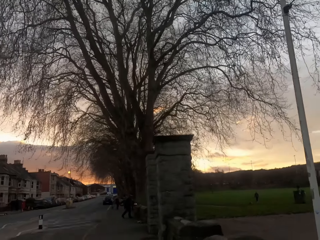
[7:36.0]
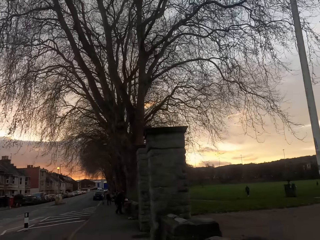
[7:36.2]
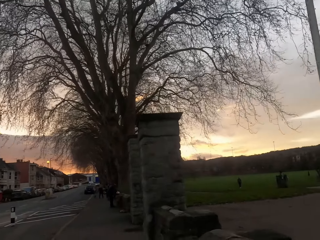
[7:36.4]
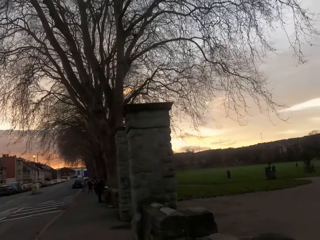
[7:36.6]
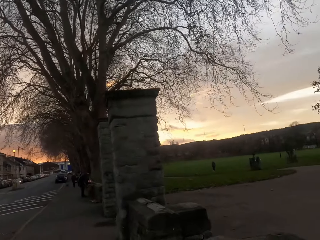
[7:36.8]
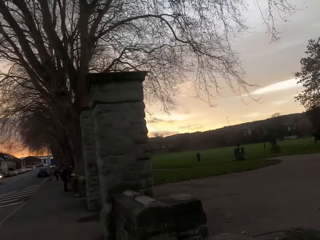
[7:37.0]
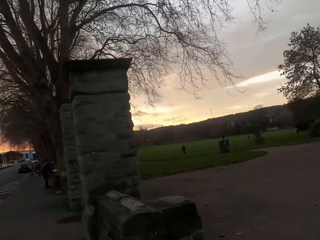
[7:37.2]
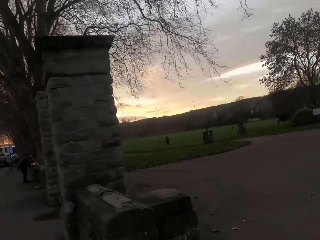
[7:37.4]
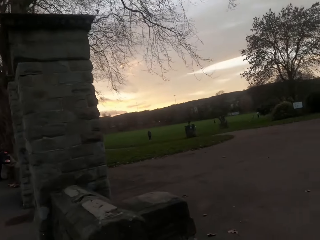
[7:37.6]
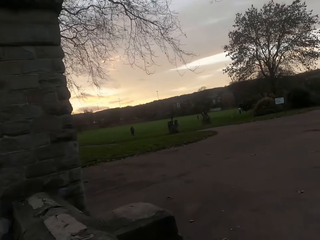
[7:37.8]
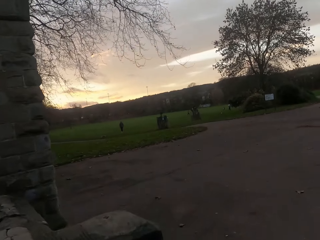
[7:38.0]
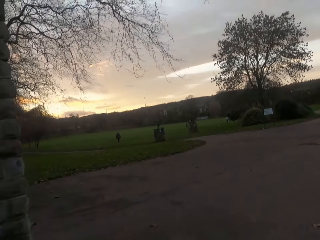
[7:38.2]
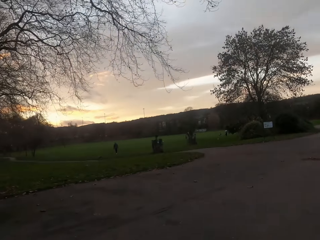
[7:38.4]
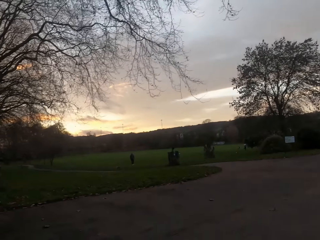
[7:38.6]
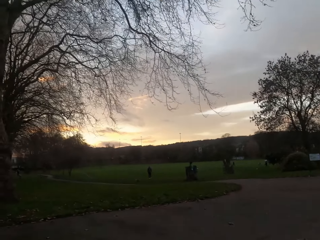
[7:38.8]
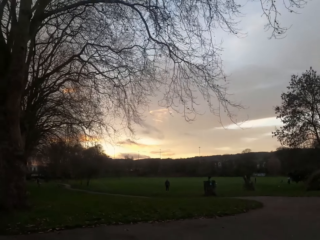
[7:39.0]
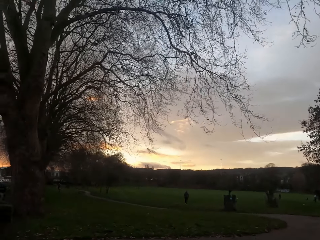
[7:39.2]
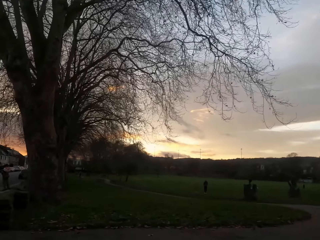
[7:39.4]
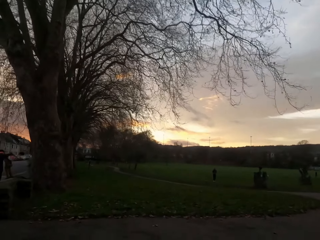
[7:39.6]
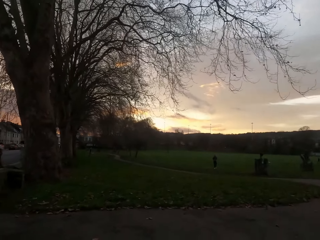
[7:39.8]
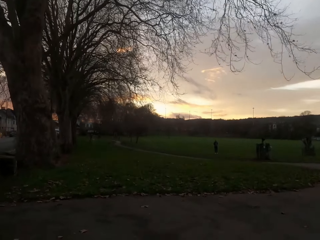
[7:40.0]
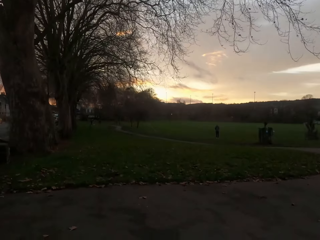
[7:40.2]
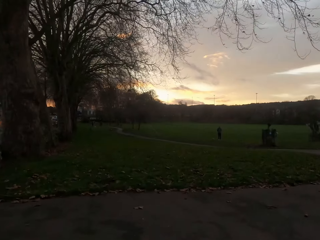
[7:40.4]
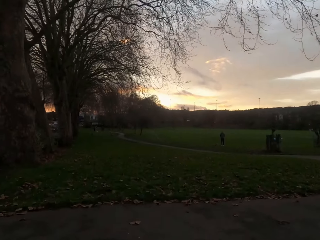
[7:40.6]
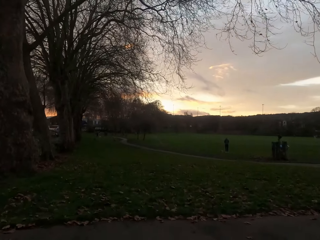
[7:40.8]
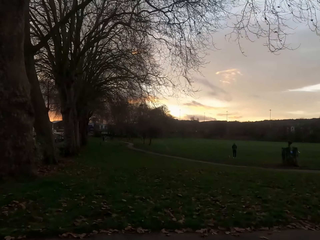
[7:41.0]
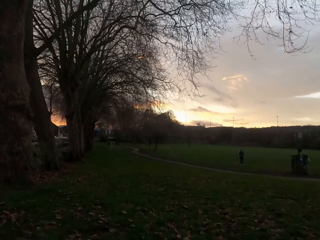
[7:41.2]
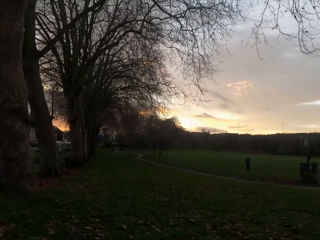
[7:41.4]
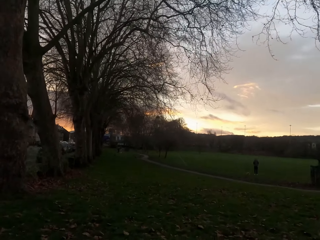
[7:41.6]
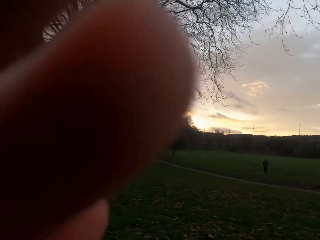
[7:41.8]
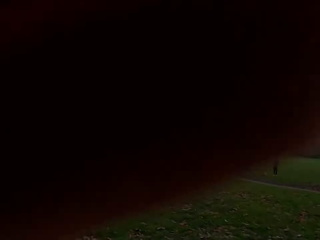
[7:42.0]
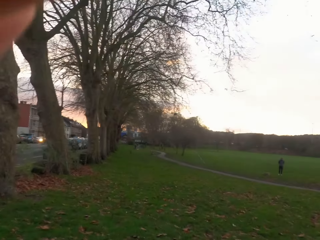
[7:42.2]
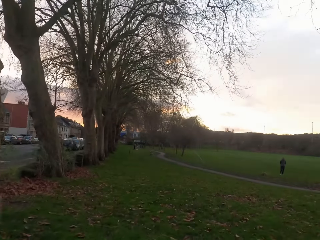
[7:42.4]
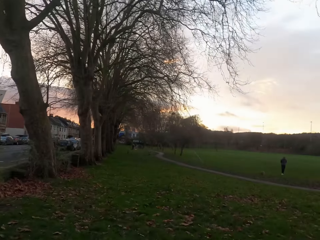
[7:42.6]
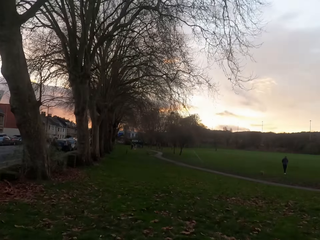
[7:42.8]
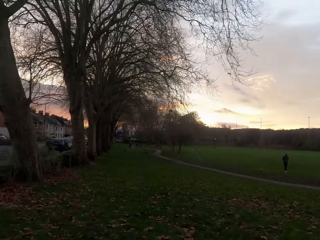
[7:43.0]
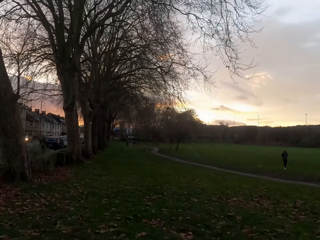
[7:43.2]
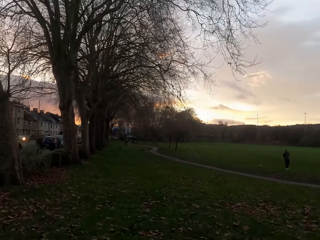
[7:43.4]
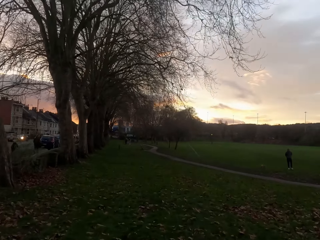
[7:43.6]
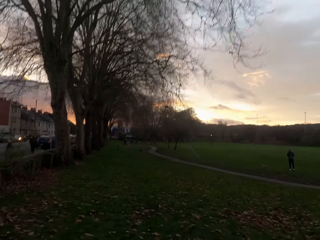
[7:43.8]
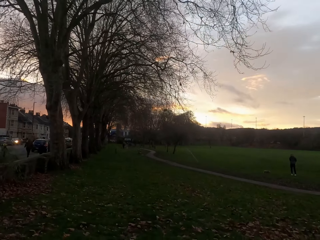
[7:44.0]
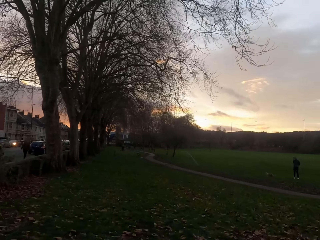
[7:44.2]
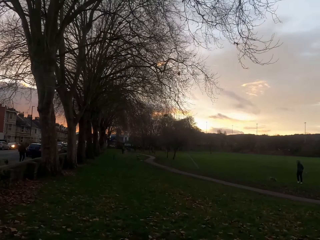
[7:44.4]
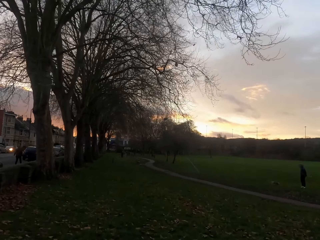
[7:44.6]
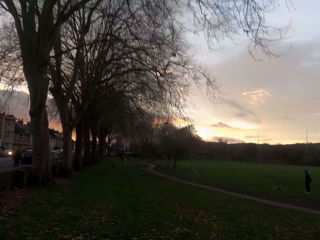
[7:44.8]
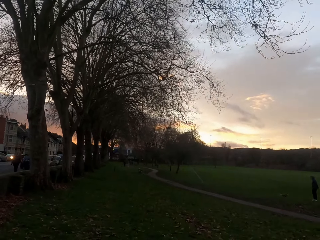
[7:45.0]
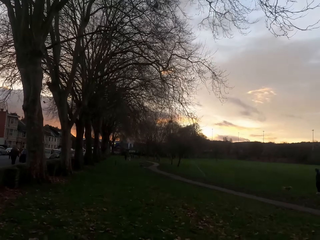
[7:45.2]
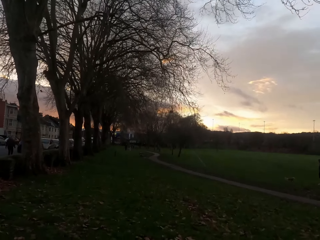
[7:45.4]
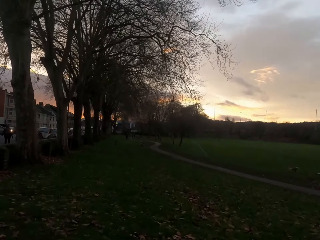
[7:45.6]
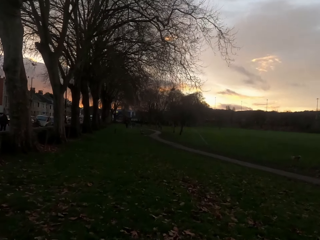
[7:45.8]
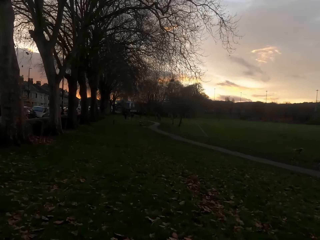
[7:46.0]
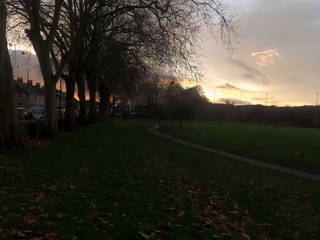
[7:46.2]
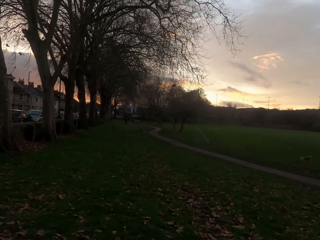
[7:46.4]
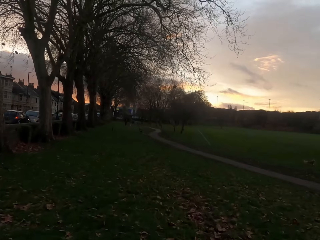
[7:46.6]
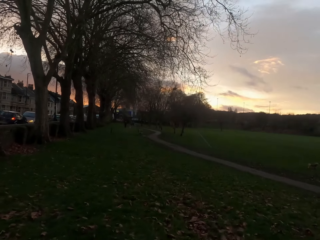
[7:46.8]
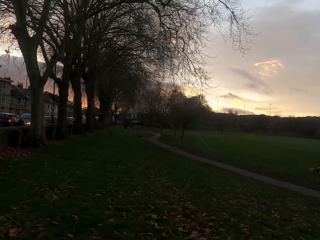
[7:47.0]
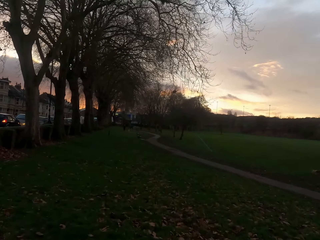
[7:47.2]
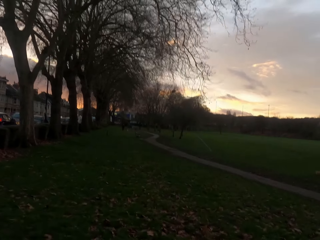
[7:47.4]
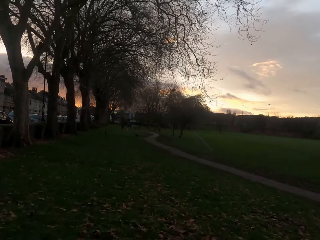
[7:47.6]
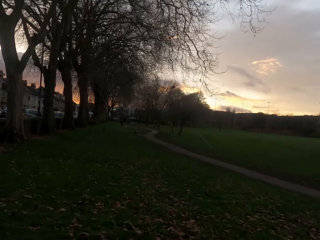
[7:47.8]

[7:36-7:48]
The camera wearer jogs into a park.

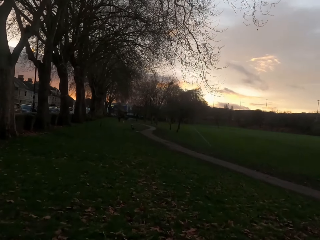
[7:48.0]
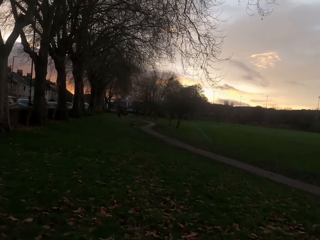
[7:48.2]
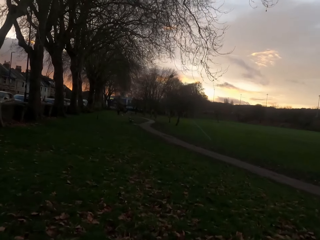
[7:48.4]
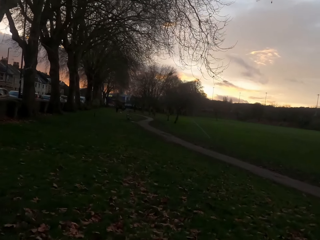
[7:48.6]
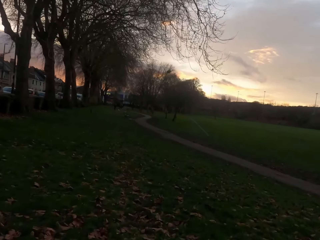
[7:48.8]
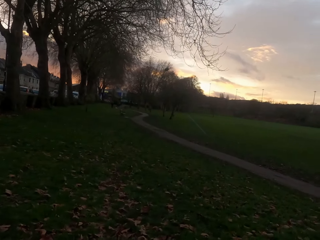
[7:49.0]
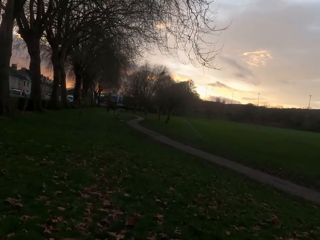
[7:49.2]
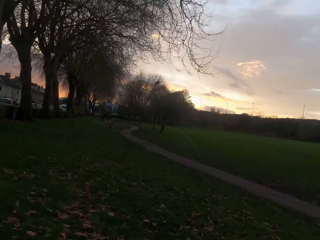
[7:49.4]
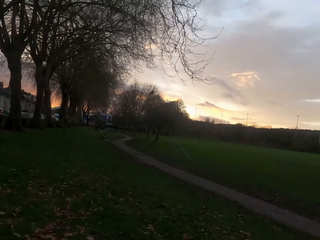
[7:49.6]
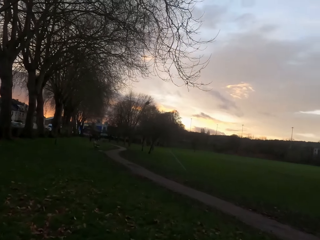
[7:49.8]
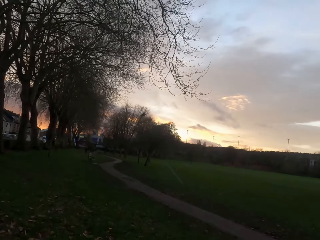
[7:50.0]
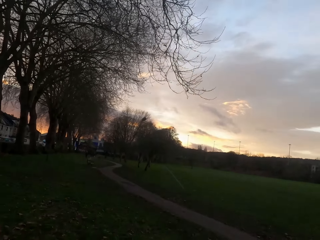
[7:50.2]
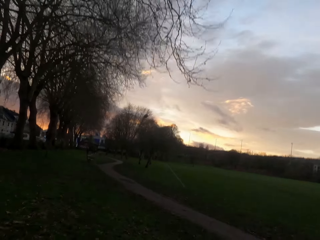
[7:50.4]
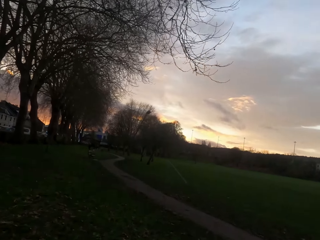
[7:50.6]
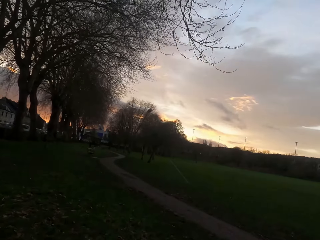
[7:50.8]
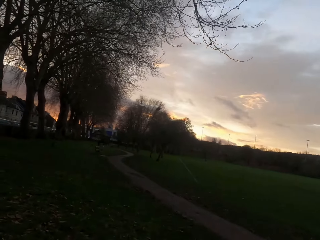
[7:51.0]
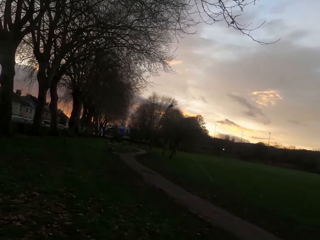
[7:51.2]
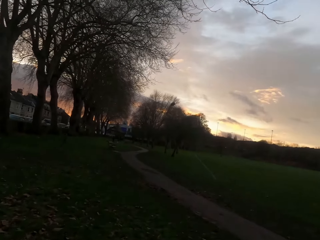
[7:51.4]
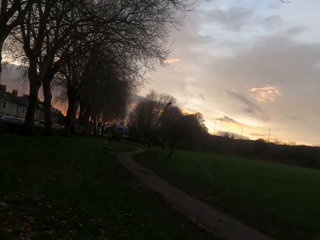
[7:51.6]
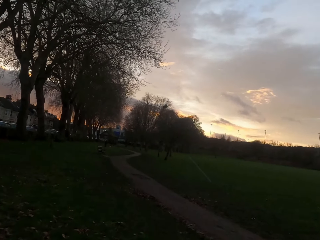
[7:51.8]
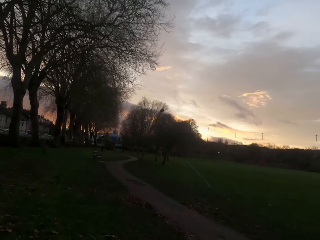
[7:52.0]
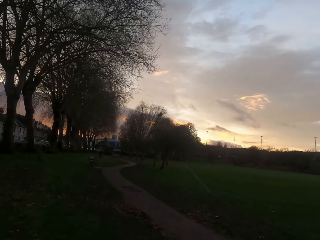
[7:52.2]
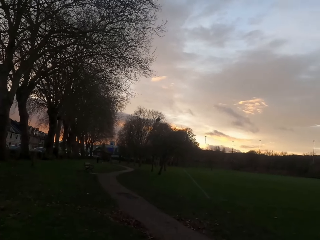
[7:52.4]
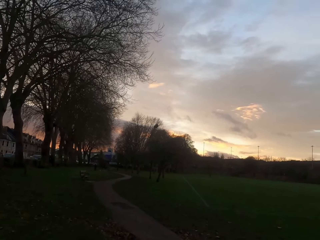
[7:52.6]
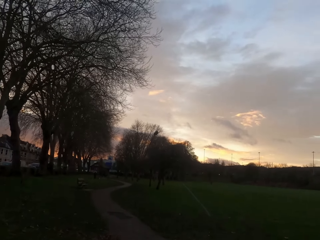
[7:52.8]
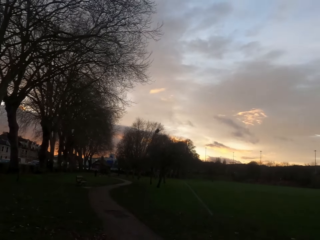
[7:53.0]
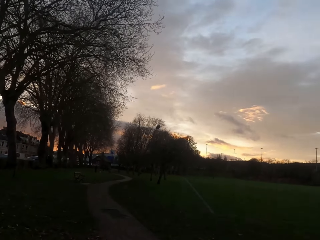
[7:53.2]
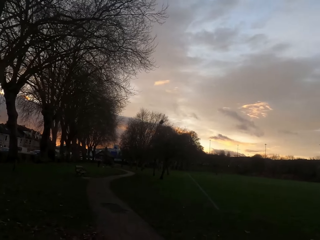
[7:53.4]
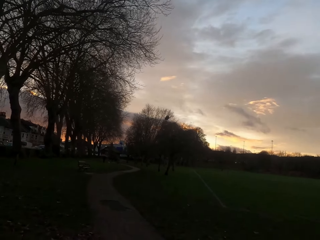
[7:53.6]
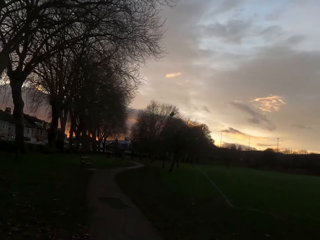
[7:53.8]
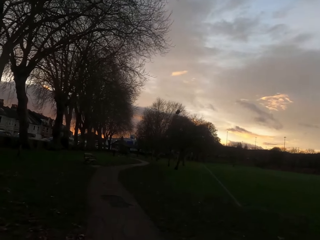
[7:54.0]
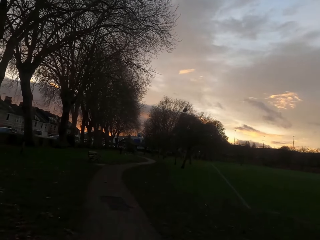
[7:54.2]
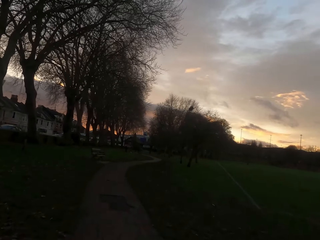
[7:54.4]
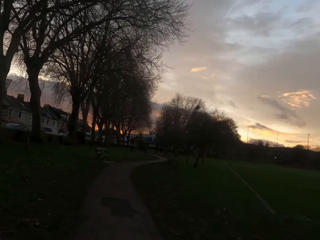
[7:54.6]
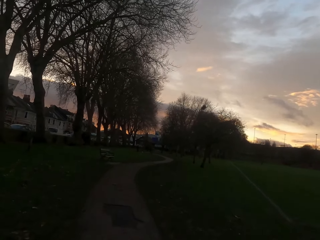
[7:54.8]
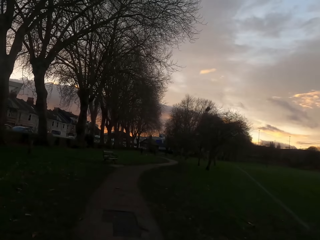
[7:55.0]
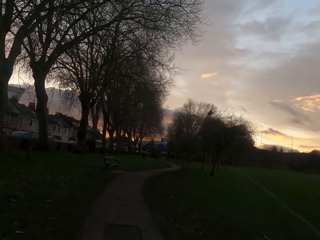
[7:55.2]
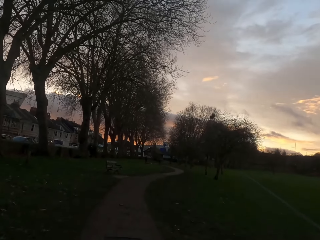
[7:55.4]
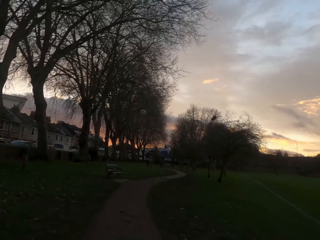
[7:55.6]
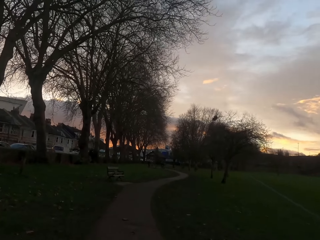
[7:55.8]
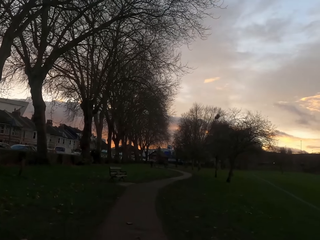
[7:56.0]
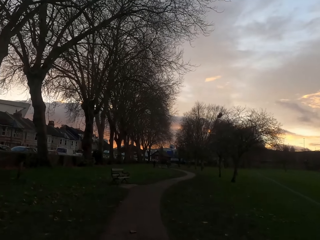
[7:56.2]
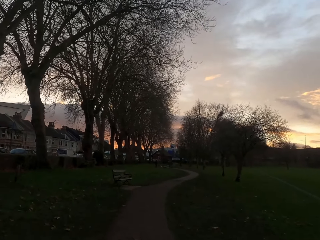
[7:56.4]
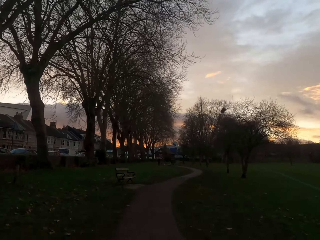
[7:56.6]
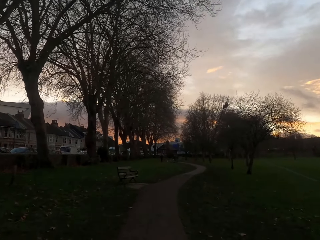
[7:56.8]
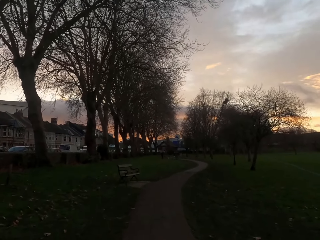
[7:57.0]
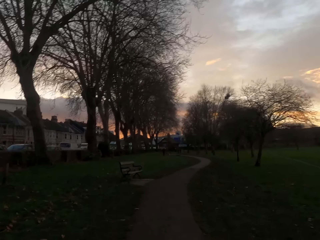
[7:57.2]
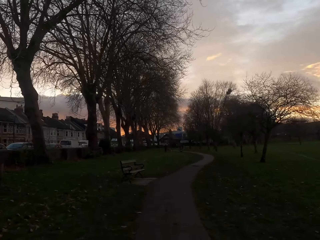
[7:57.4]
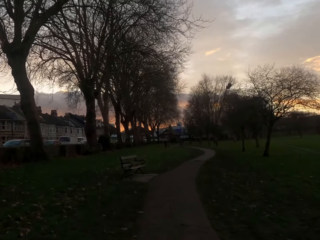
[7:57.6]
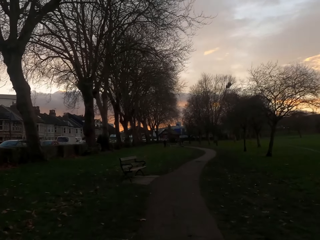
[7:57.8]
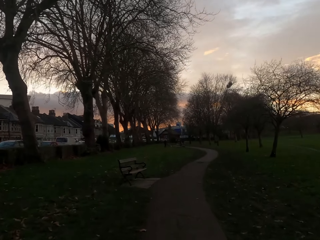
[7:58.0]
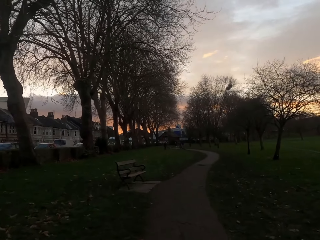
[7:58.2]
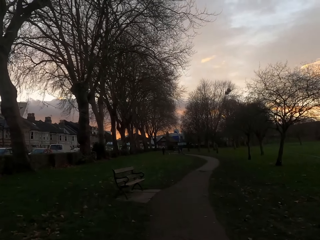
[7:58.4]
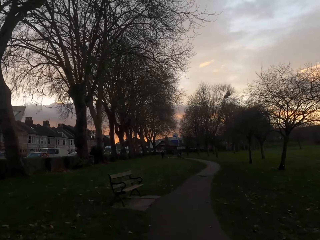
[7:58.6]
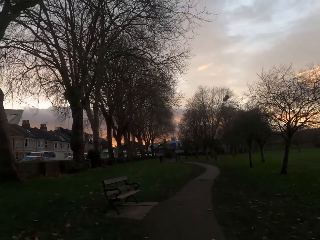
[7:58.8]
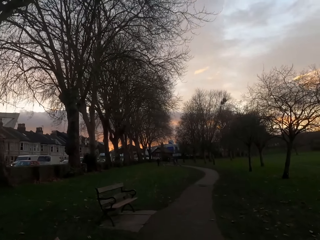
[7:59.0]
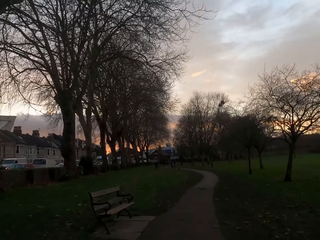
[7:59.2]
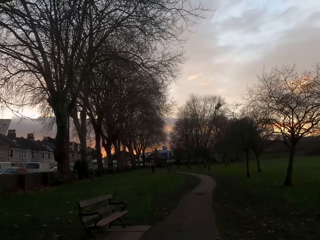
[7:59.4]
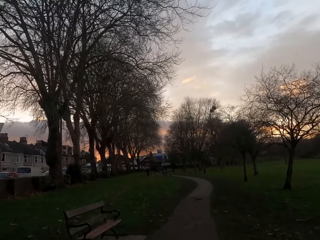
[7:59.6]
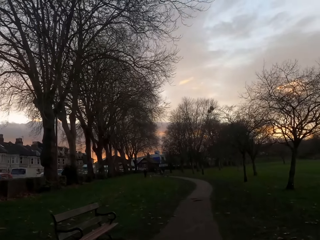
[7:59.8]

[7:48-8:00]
The camera wearer jogs on a sidewalk in the park.
